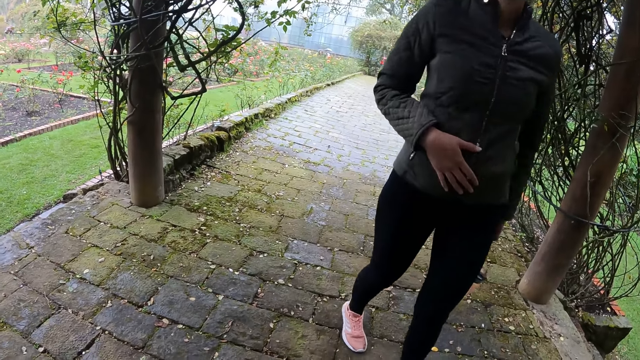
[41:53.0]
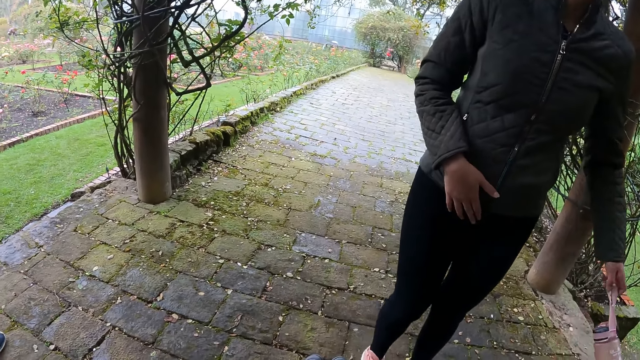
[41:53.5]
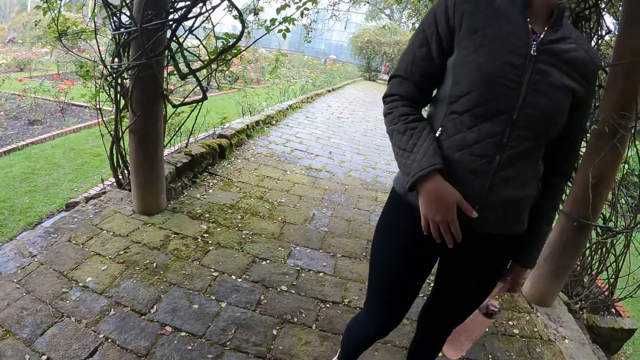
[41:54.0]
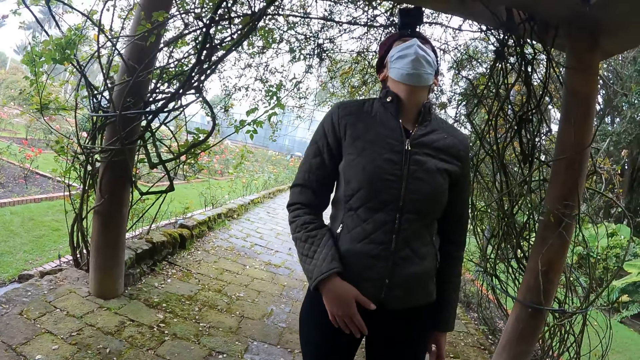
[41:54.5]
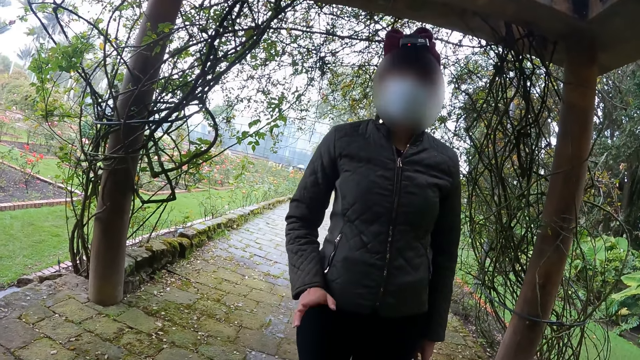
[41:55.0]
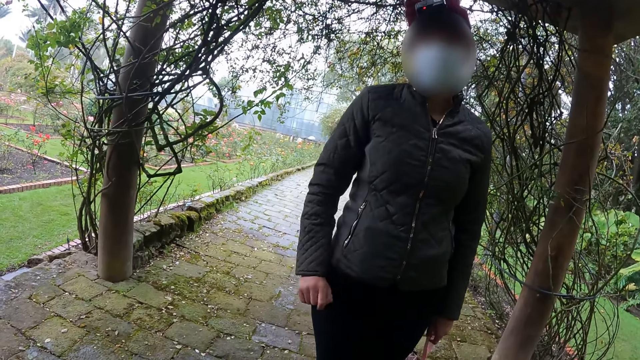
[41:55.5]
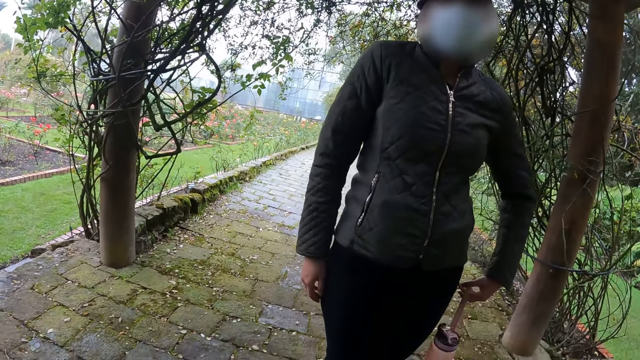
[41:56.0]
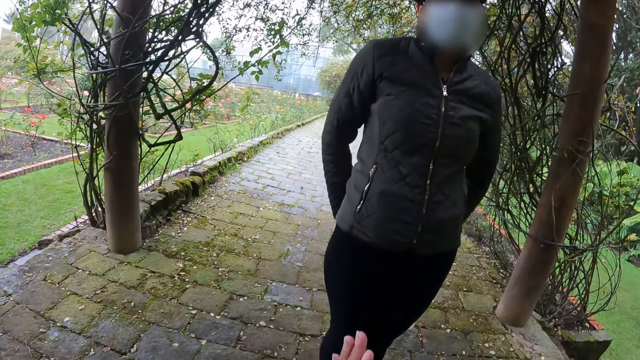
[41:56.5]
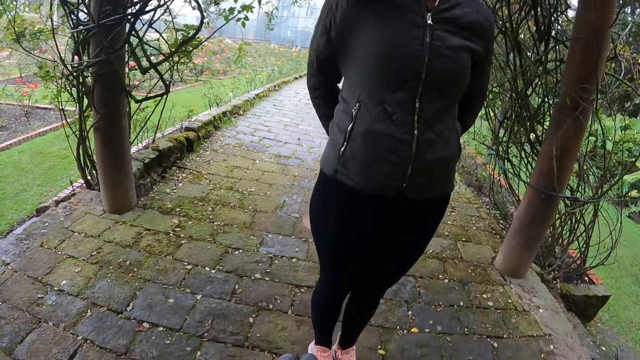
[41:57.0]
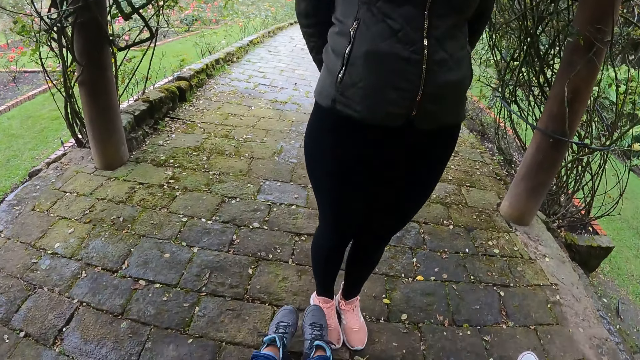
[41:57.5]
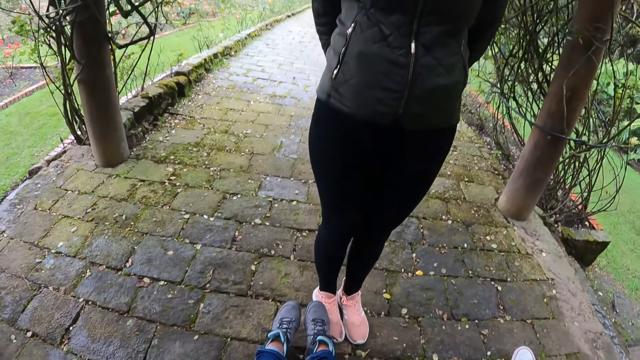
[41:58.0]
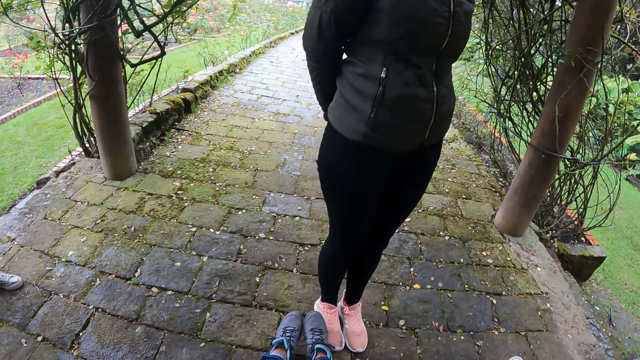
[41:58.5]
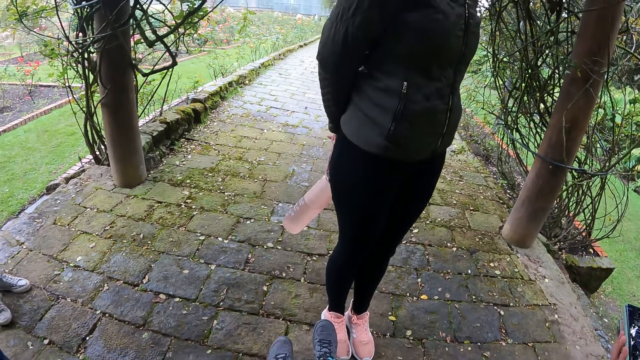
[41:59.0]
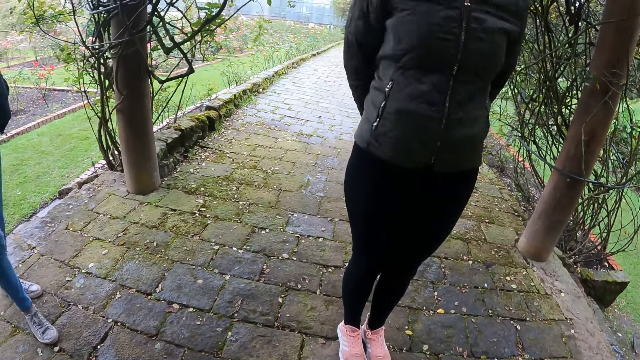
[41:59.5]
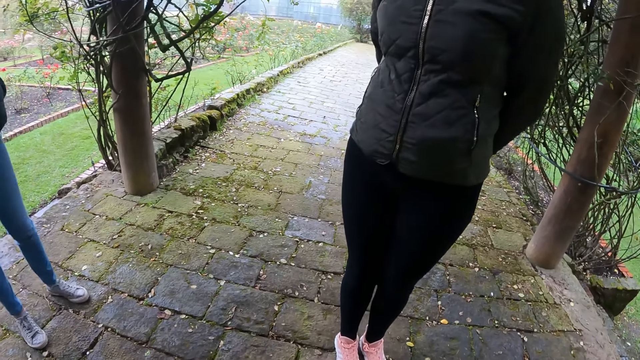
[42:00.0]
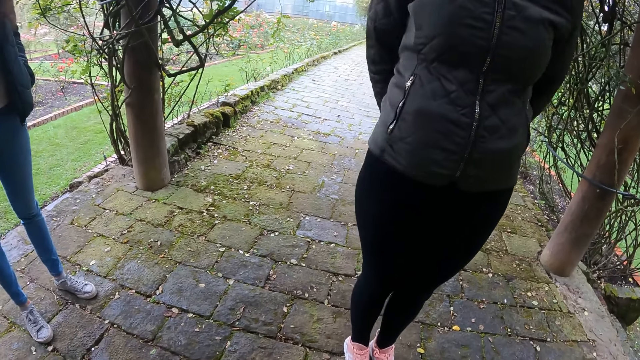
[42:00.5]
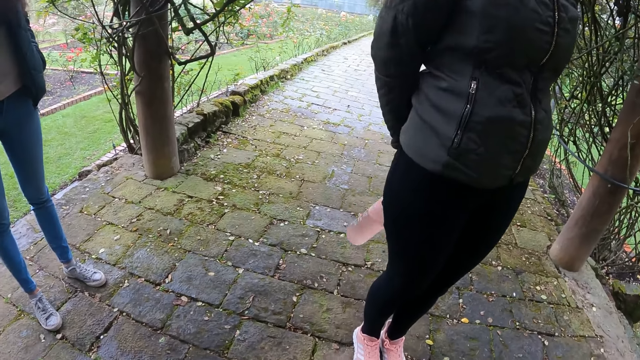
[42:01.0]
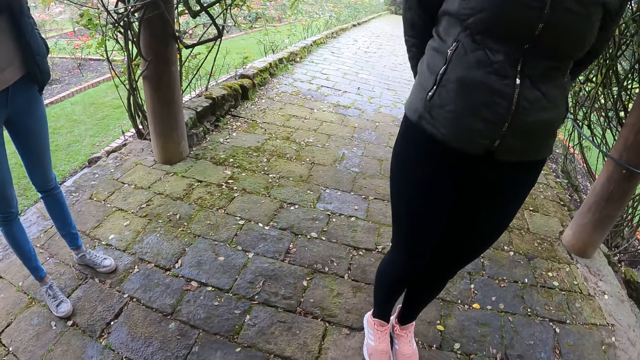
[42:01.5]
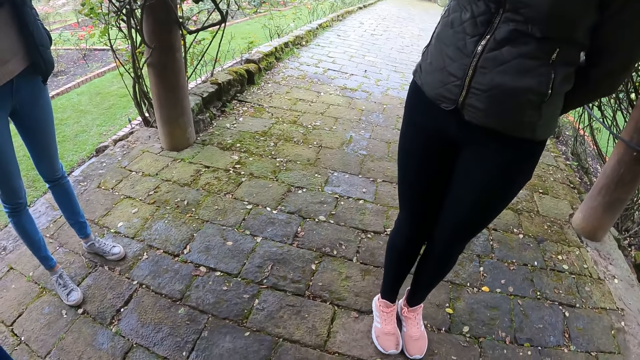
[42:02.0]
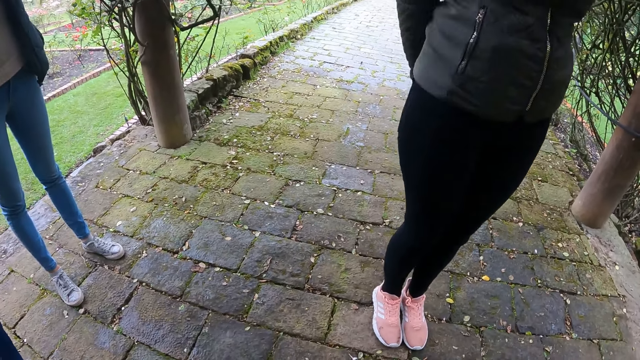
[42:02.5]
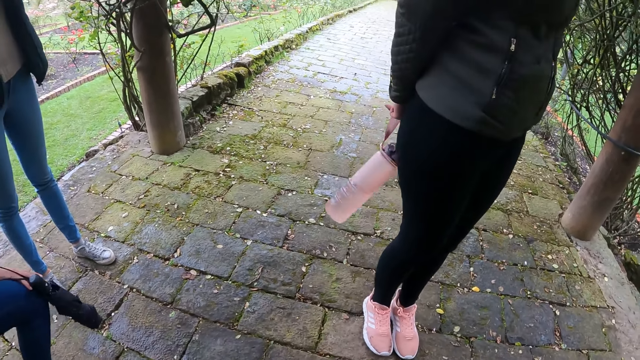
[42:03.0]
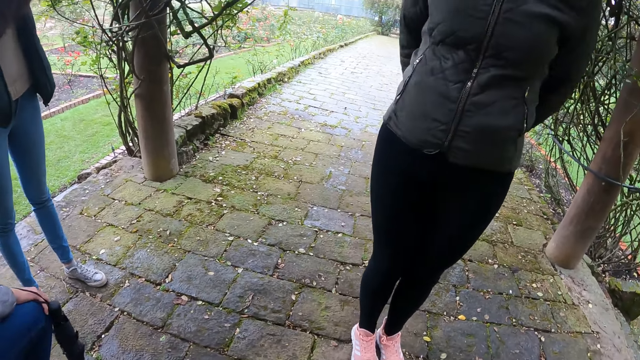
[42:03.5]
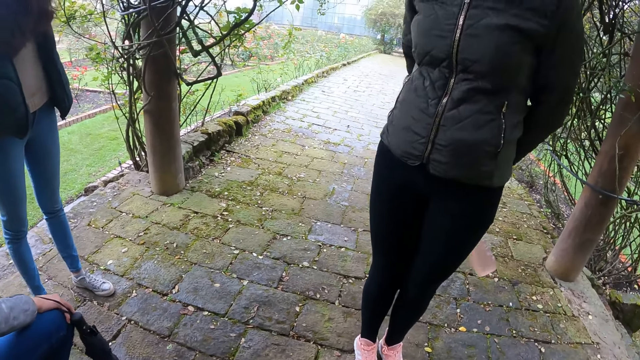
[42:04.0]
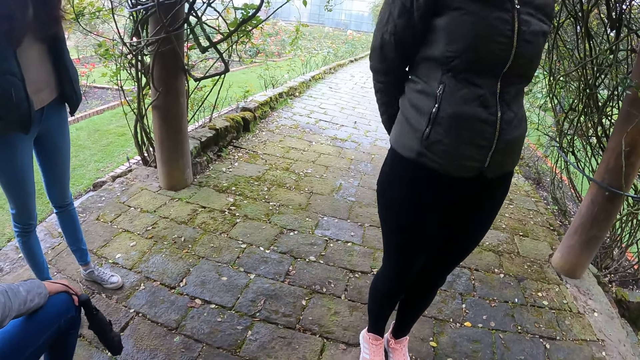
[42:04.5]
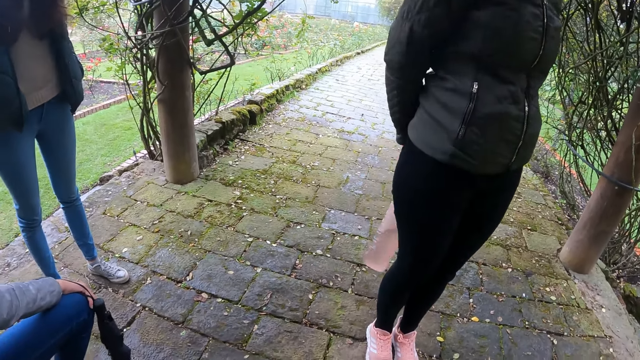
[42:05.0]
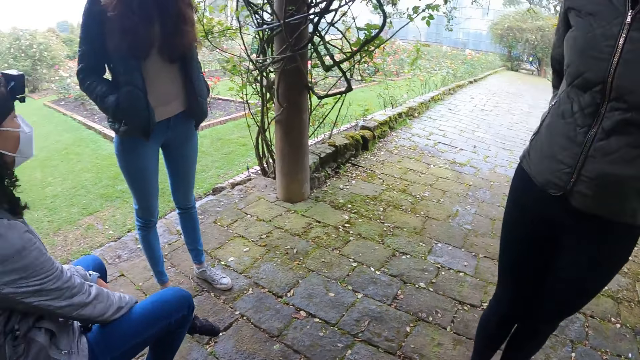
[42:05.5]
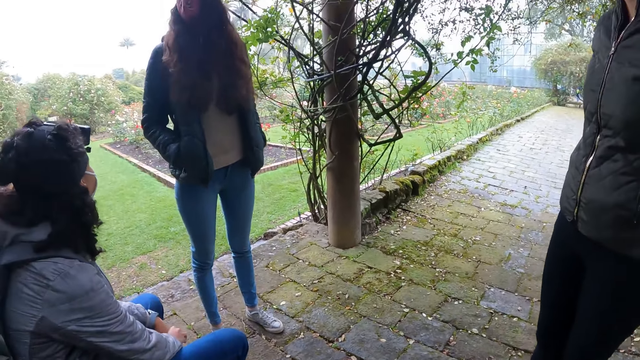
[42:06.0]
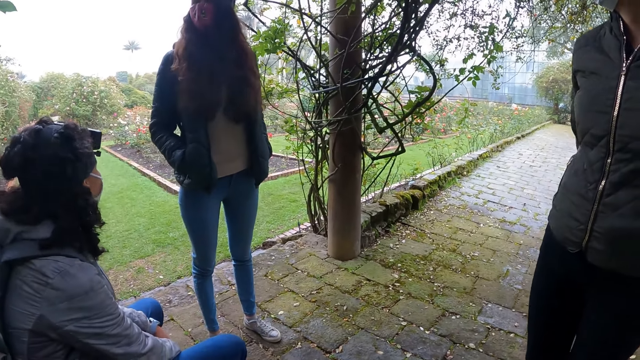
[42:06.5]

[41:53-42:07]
A woman stands on the sidewalk. Another woman walks on the sidewalk. A third woman holds a phone in her right hand. The second woman stands on the sidewalk. A fourth woman holds a water bottle with both hands. A fifth woman sits on the stone bench in the garden.

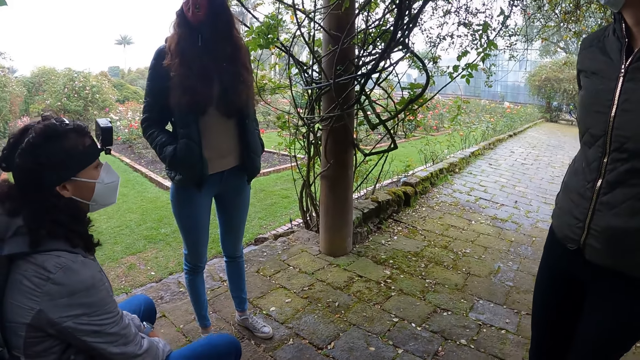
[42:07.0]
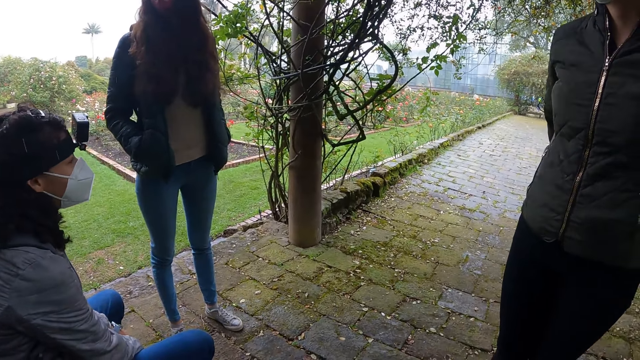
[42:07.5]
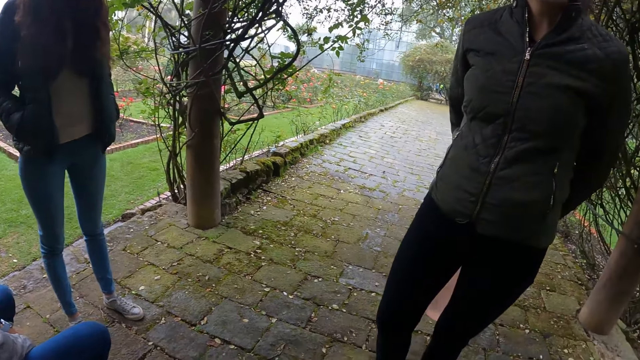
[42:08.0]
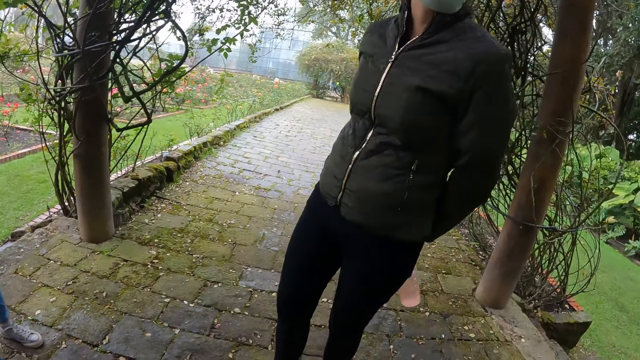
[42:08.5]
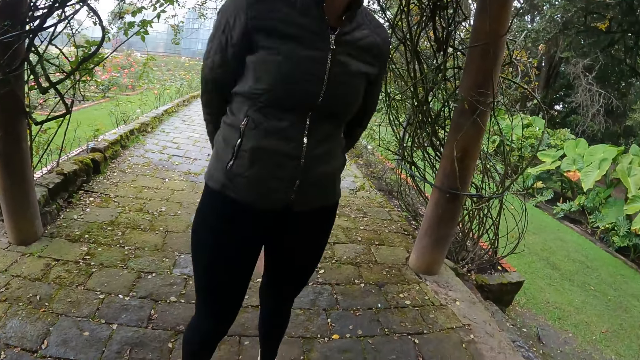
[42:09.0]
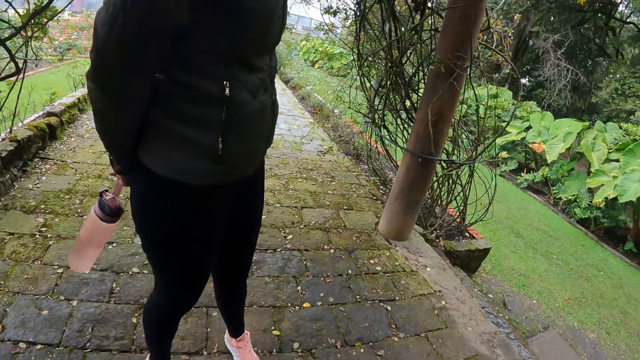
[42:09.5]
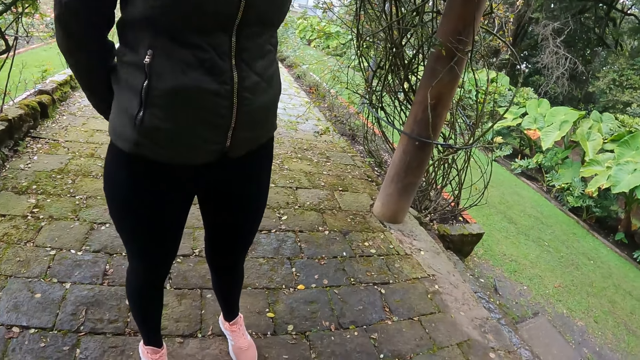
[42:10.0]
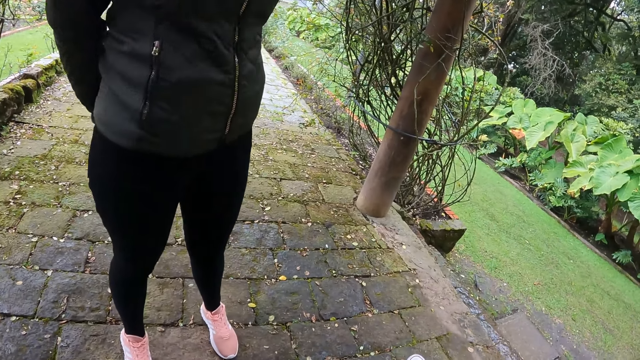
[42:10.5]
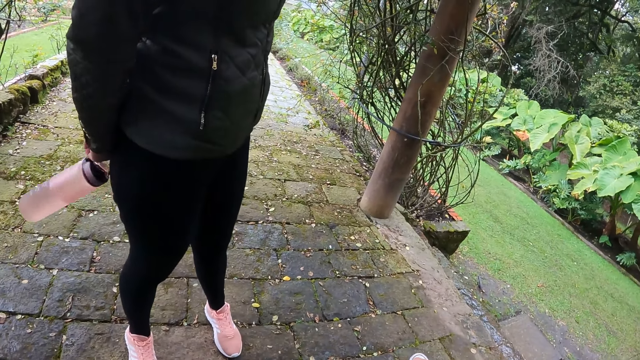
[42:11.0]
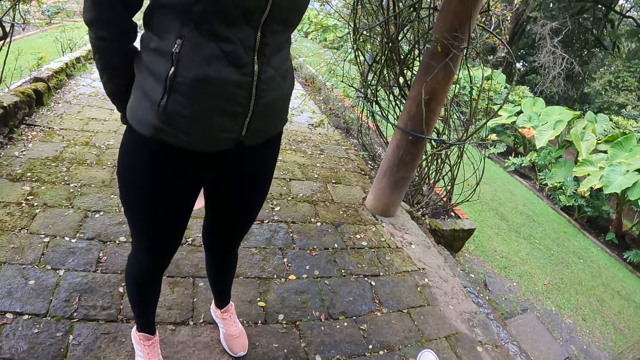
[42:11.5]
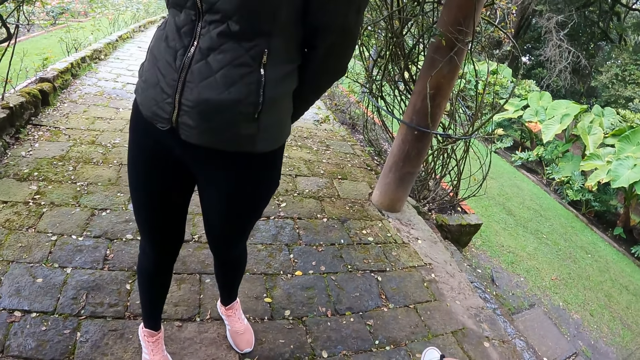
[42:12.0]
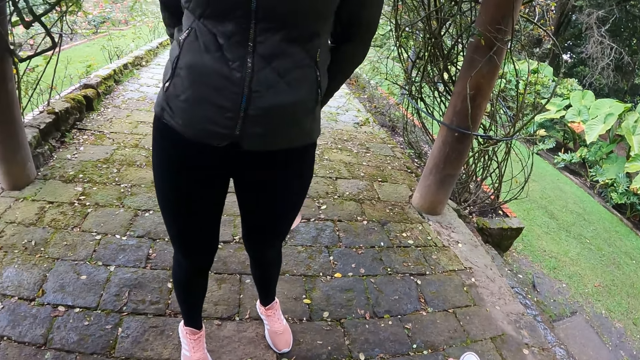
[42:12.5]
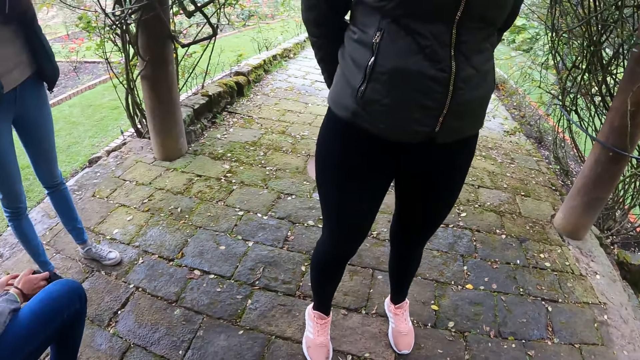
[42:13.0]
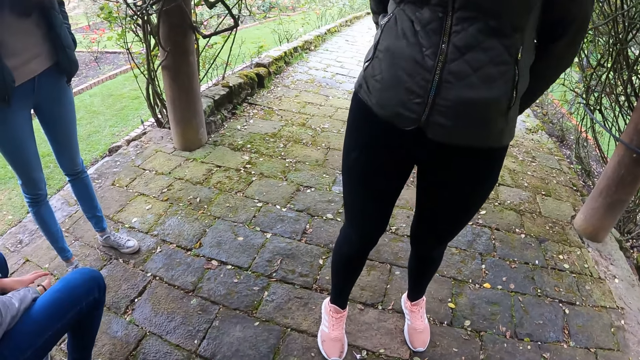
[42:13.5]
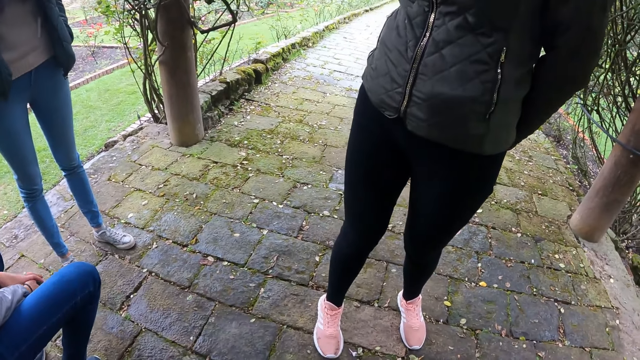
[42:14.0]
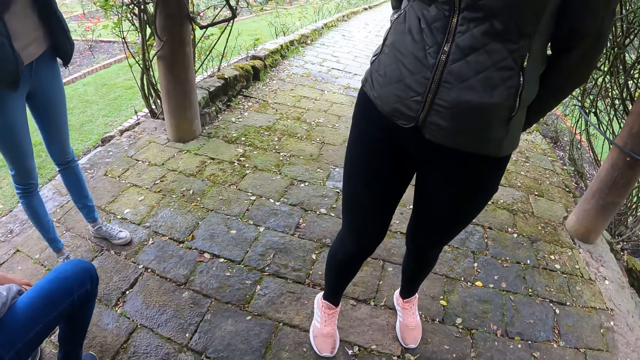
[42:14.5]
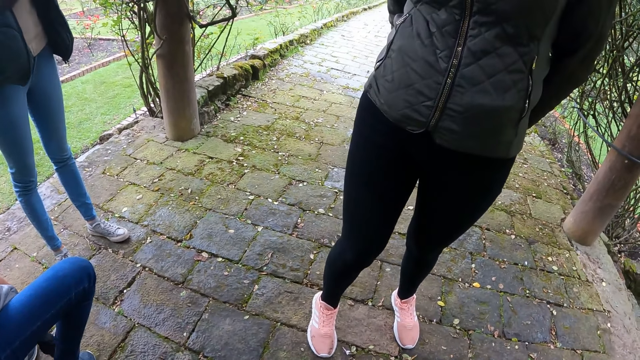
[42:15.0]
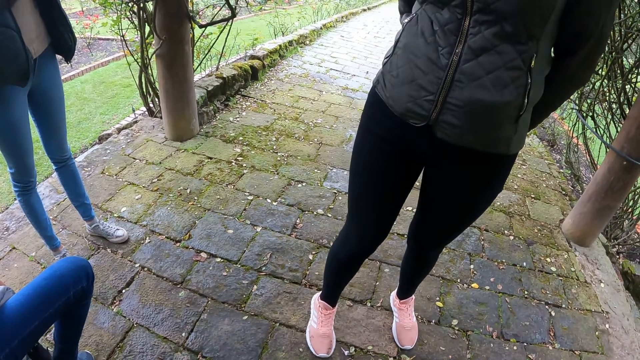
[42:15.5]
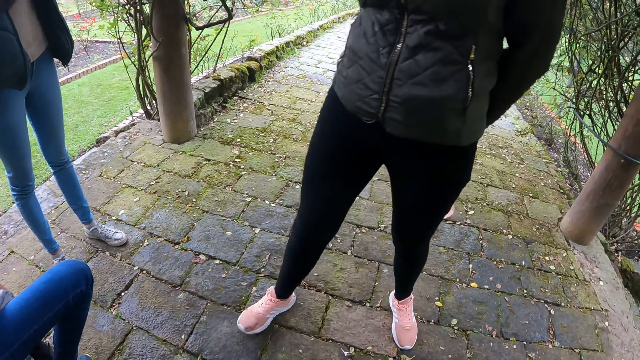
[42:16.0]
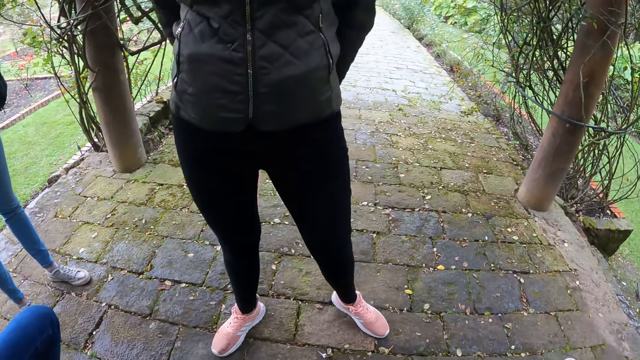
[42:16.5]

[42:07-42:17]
A woman swings an umbrella in her right hand. She holds the umbrella with both hands.
